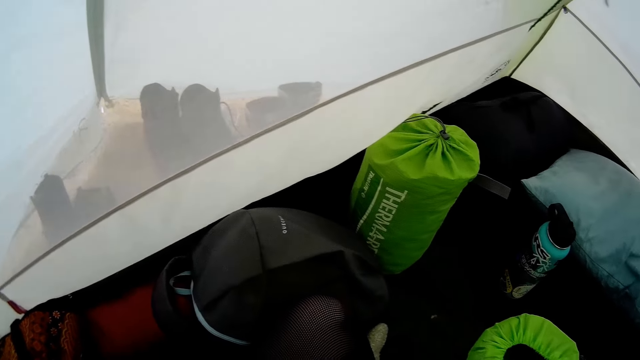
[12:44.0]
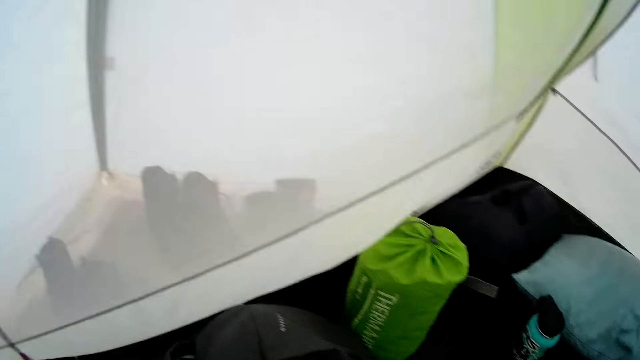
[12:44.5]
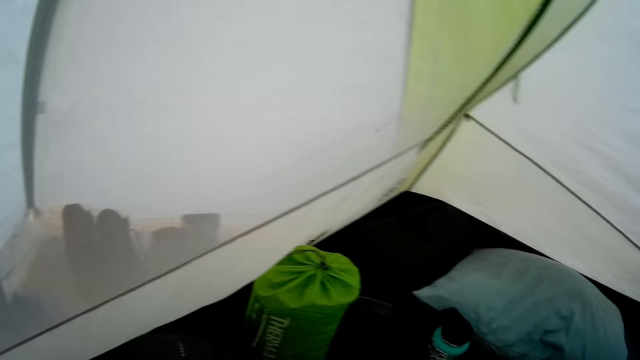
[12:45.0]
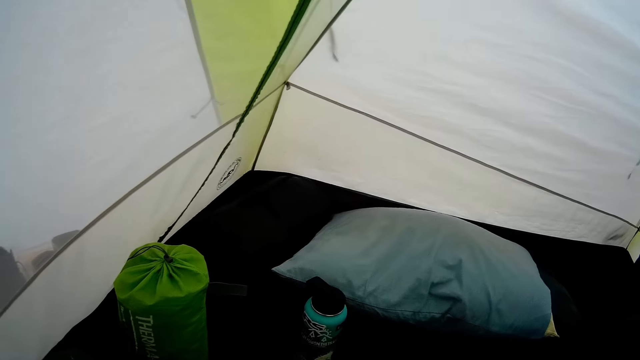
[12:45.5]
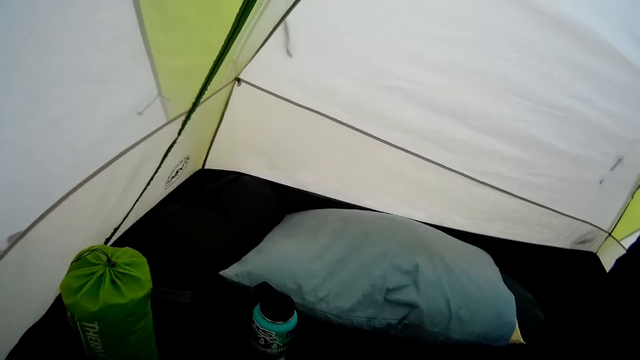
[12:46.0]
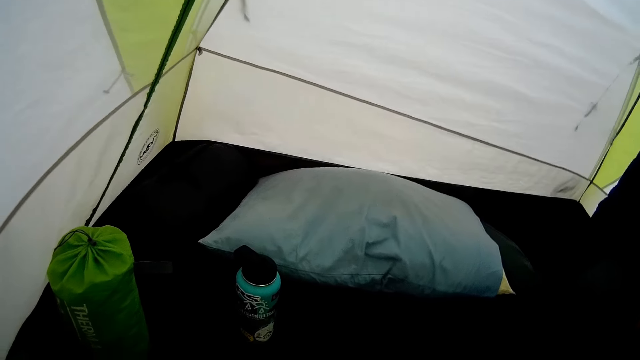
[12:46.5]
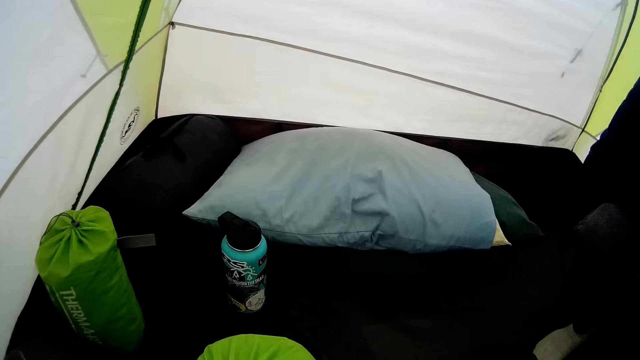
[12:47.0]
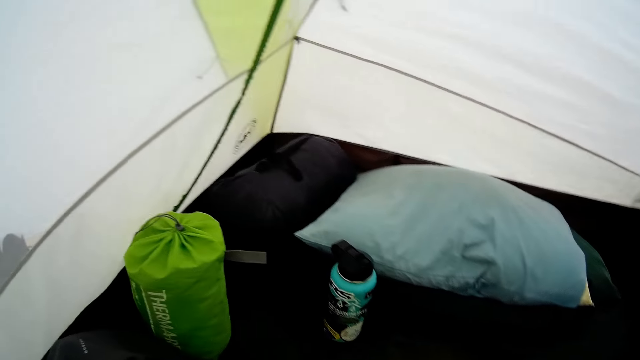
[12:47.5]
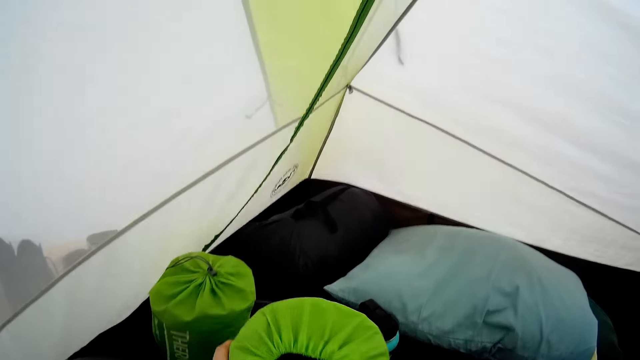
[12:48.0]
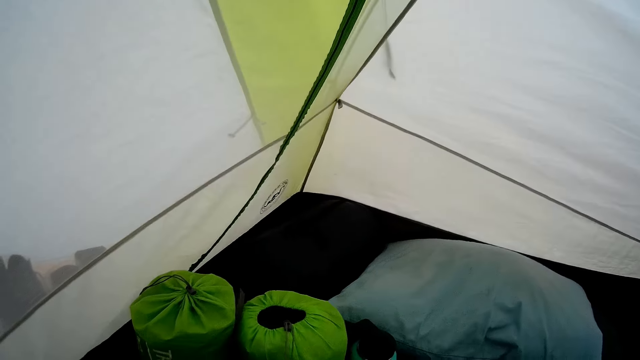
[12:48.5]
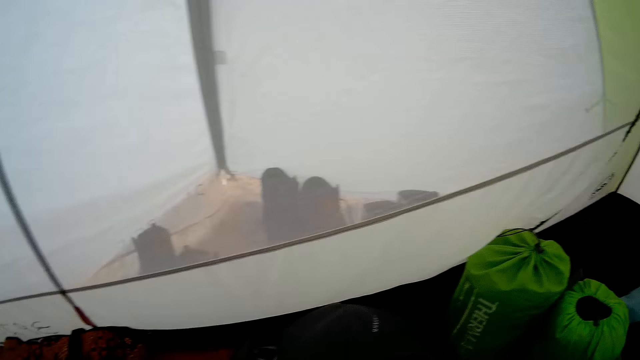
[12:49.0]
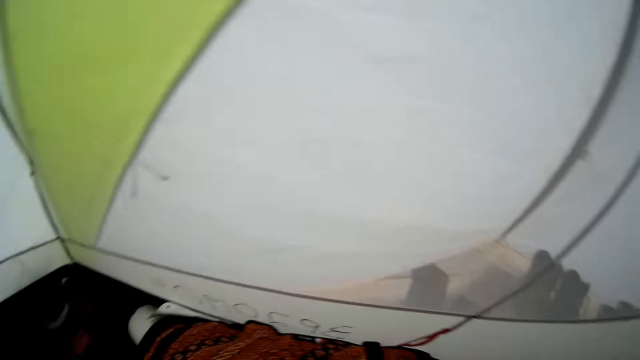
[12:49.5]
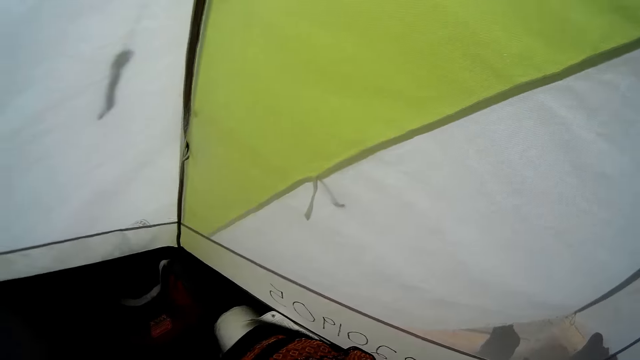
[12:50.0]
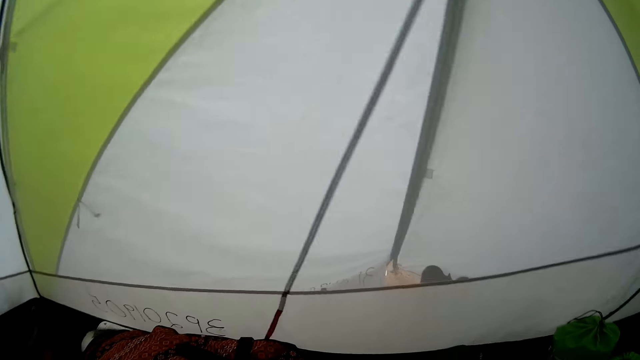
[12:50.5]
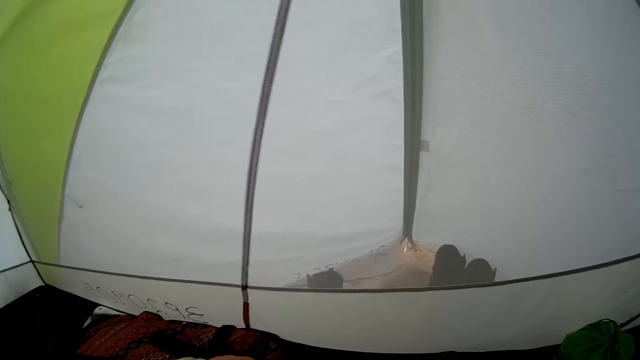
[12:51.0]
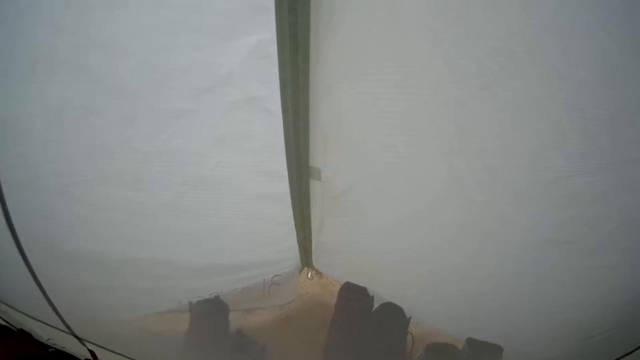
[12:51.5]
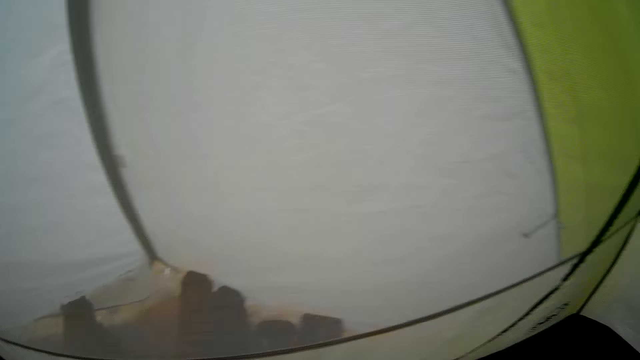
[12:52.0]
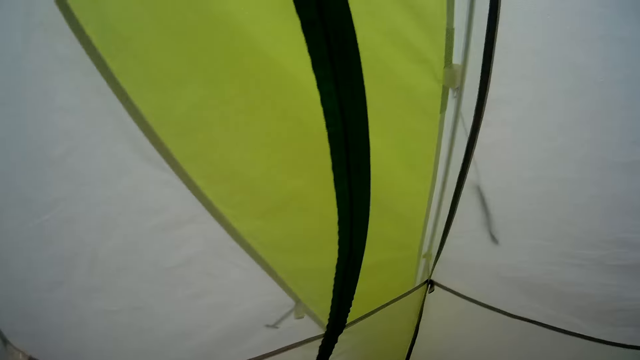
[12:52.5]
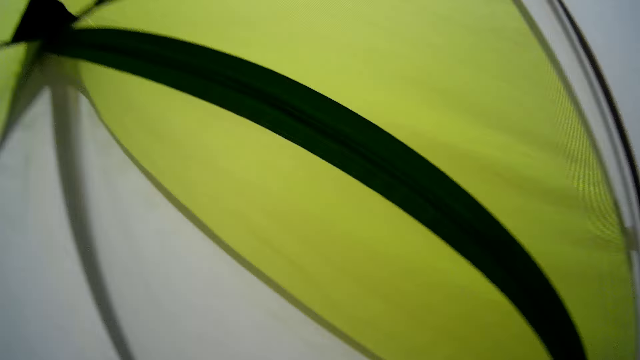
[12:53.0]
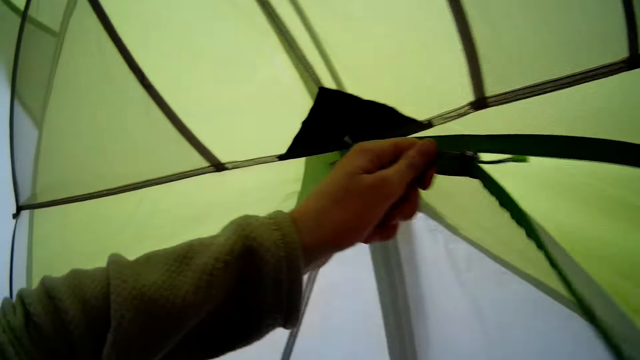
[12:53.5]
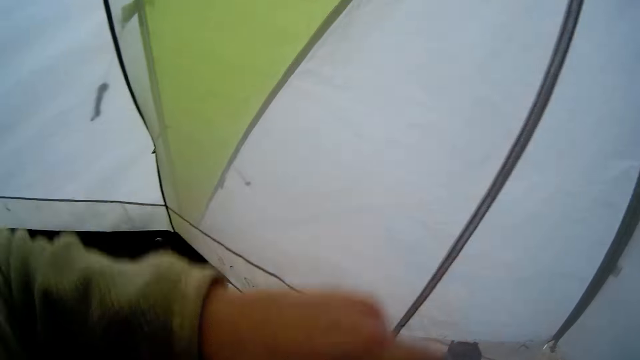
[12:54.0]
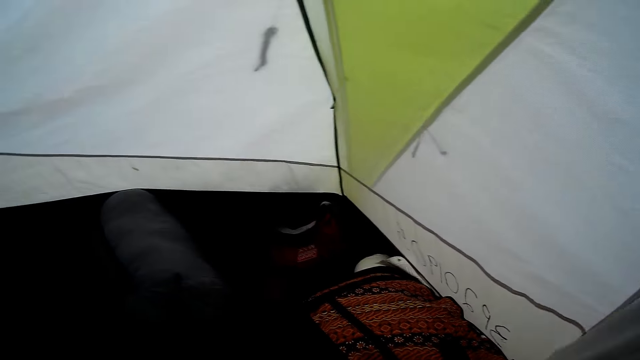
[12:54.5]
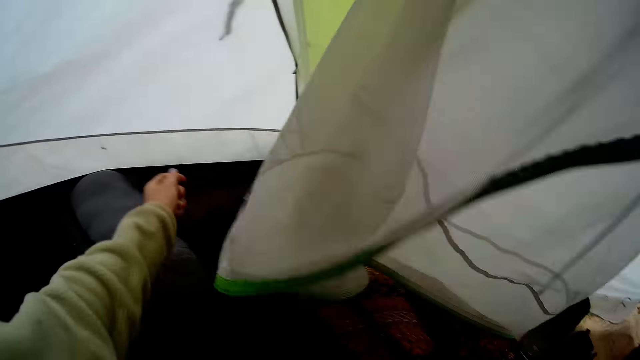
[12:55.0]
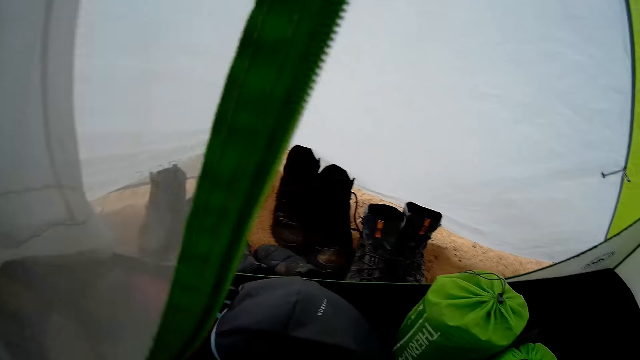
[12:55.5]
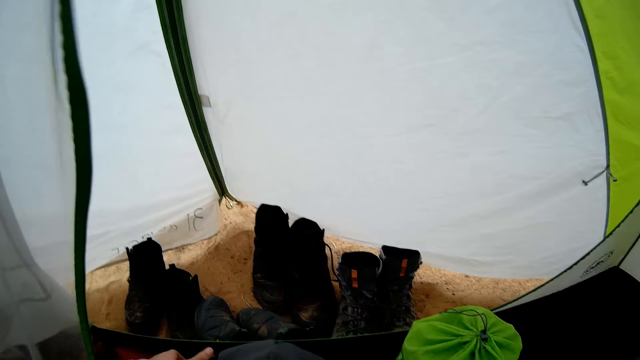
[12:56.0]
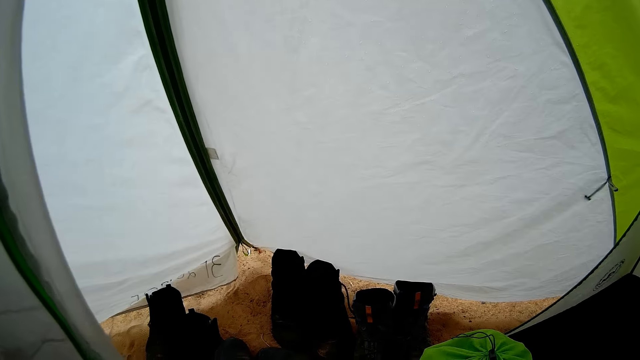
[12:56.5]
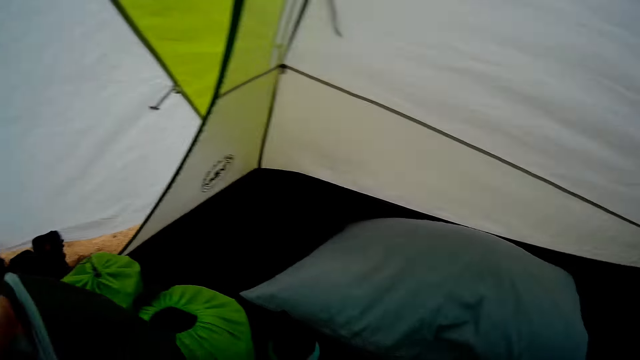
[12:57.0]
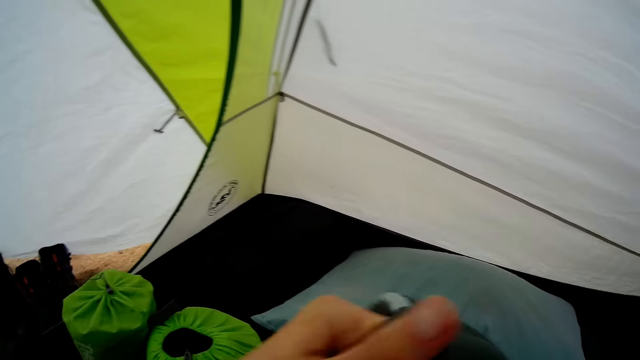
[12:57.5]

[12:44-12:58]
The camera wearer raises a hand. They hit the bag. They look around. They point the front with a hand. They look around. They put the sleeping pad down on the floor. They walk around. They look around. They open a tent zipper. They look around. They move the tent fabric using a hand. They walk.

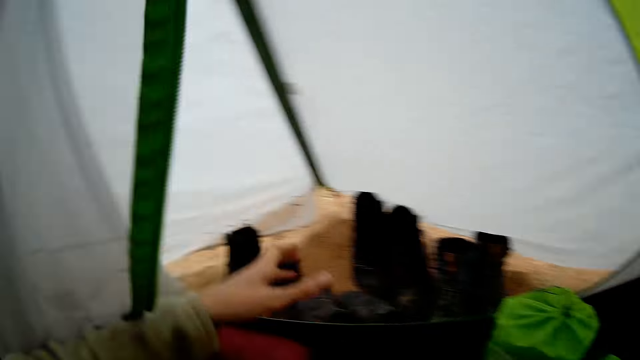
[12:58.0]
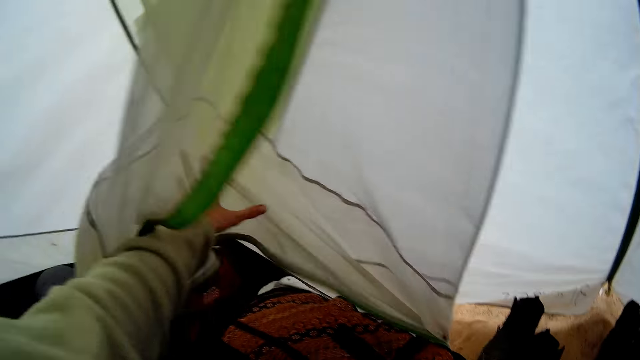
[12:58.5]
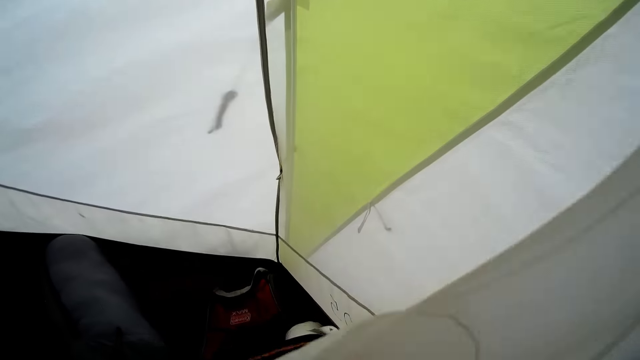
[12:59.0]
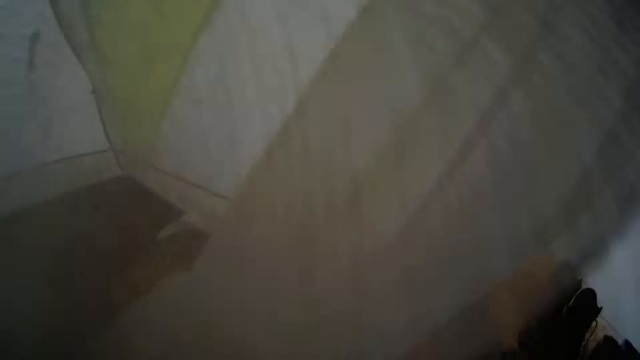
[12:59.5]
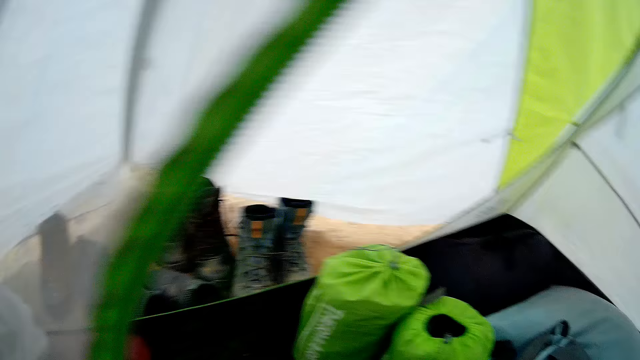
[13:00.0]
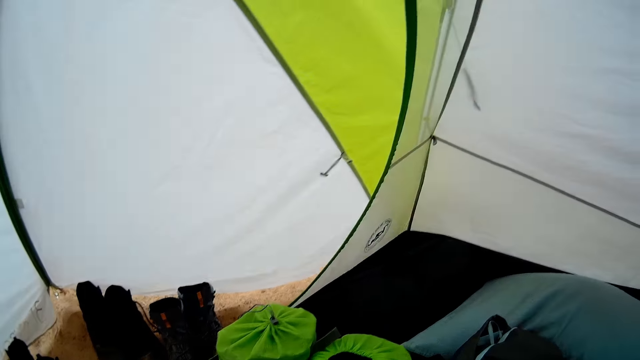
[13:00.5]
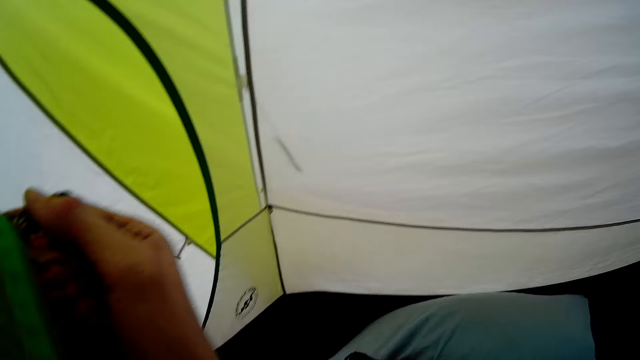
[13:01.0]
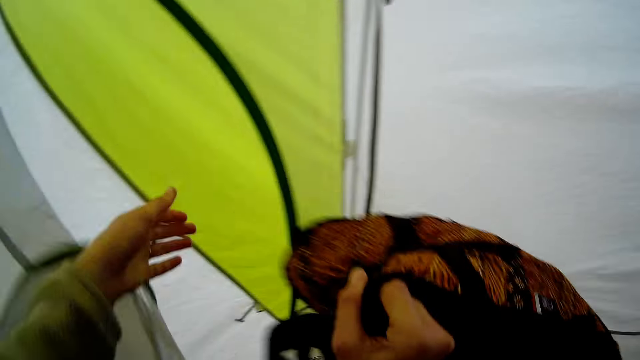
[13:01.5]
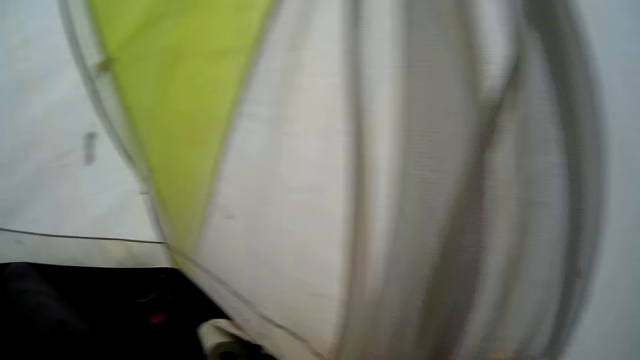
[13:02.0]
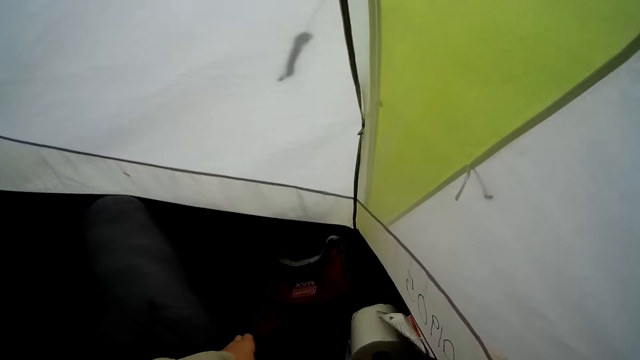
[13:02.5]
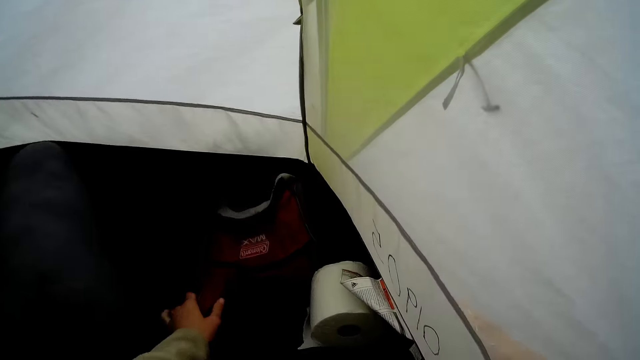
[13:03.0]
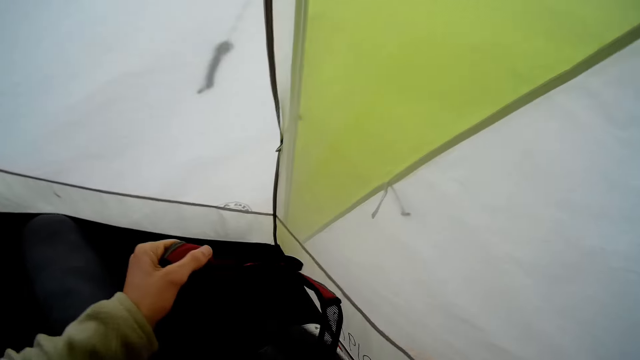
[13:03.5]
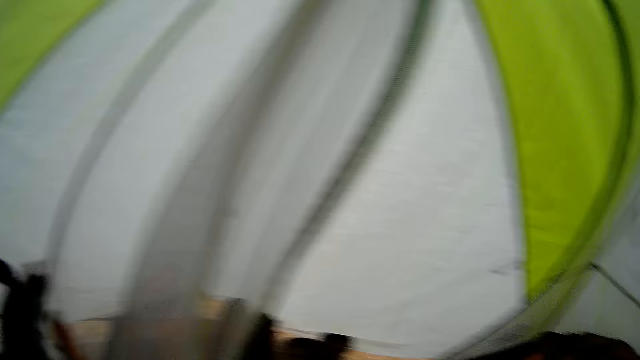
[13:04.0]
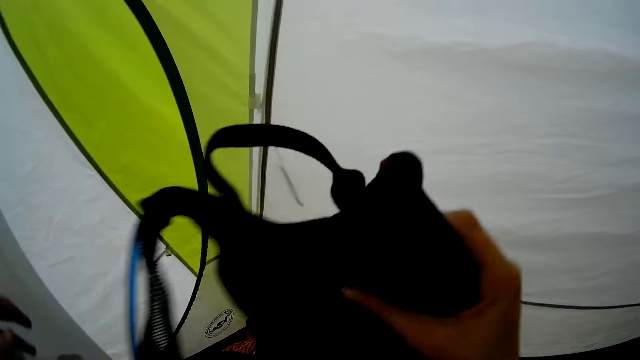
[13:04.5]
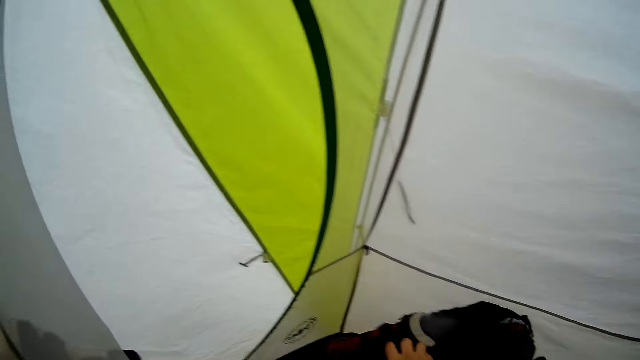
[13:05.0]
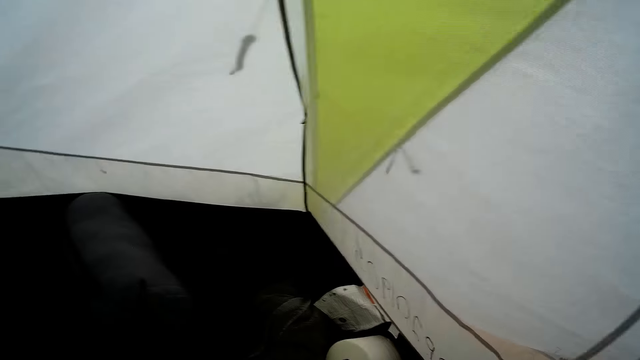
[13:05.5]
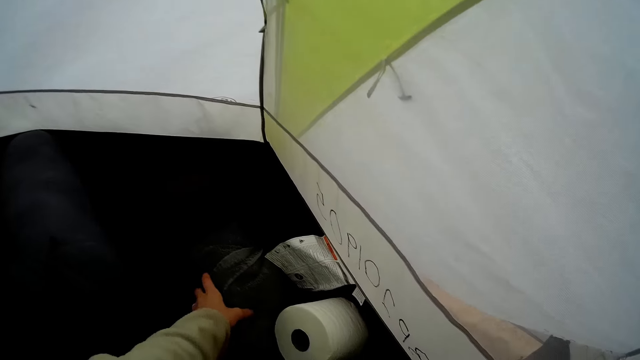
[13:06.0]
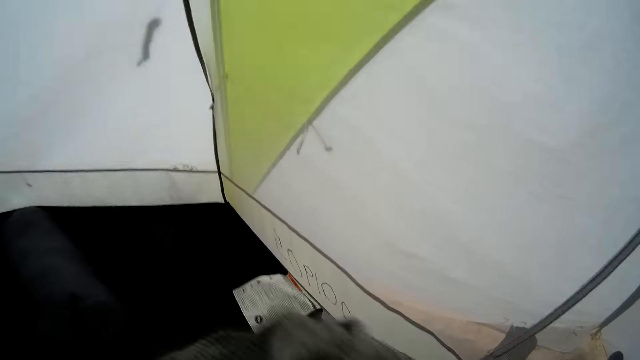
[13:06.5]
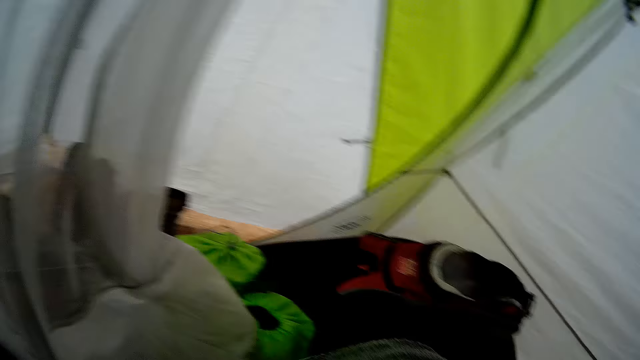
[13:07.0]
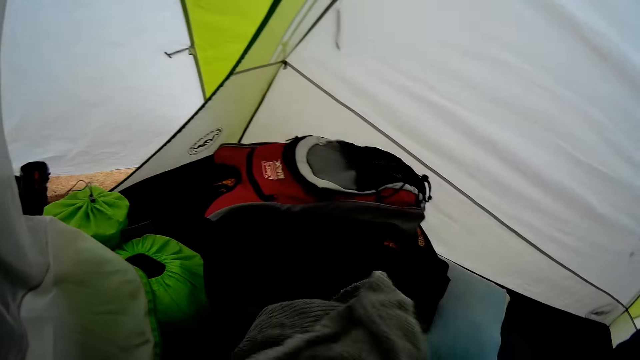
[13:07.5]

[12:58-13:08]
The camera wearer holds the tent fabric with a hand. They look around. They hold a bra, fold the bra and drop the bra. They throw a bag on the floor. They look around. They pick up a backpack or bag. They throw the bag on the floor. They put the bag on the bra. They look around. They pick up a towel. They fold the towel.
